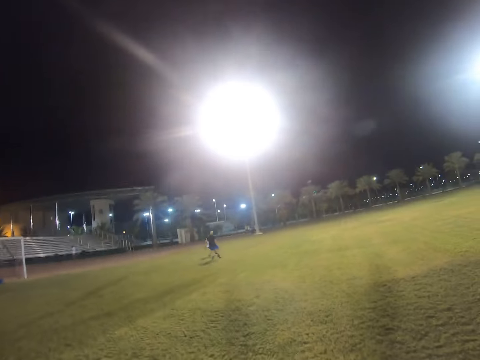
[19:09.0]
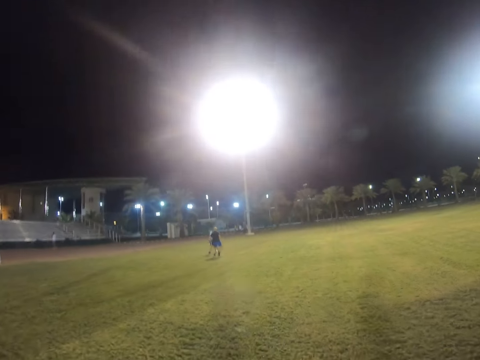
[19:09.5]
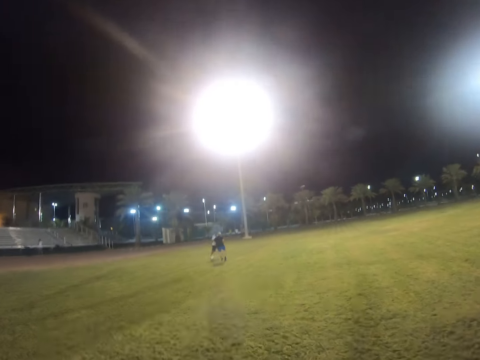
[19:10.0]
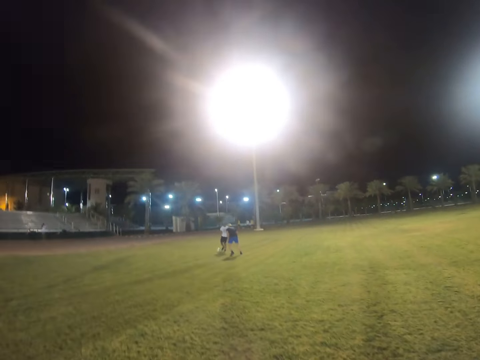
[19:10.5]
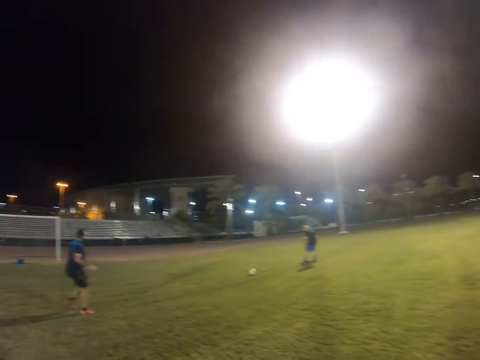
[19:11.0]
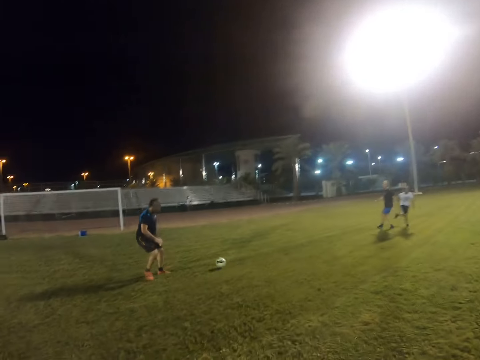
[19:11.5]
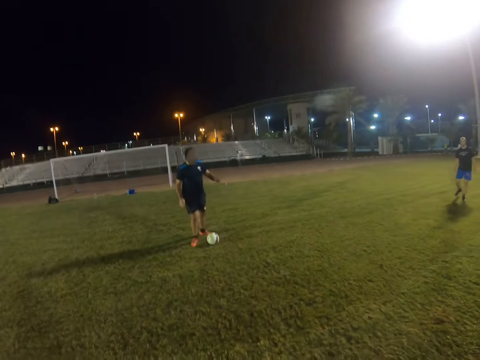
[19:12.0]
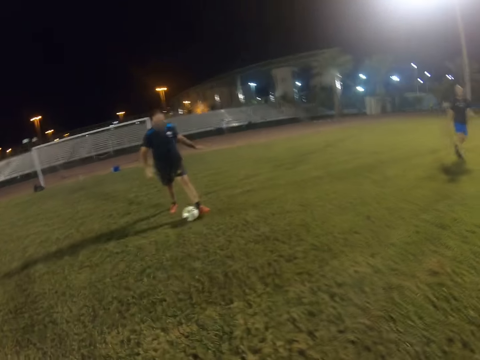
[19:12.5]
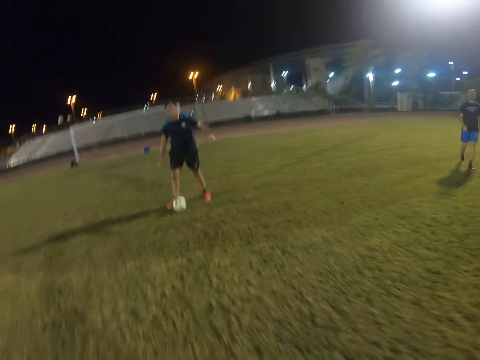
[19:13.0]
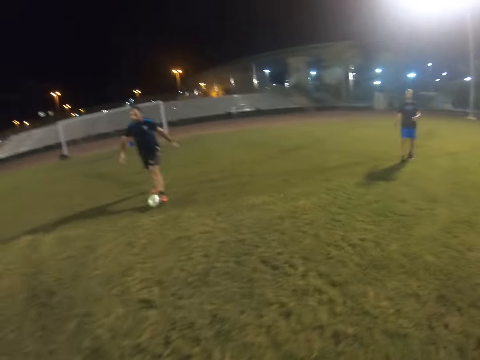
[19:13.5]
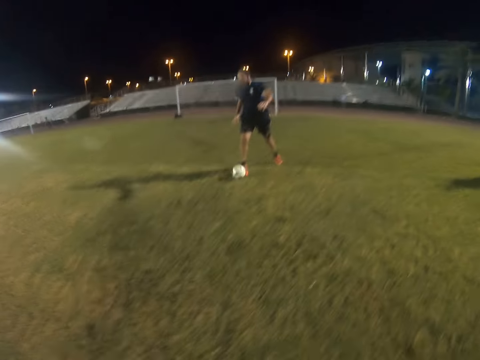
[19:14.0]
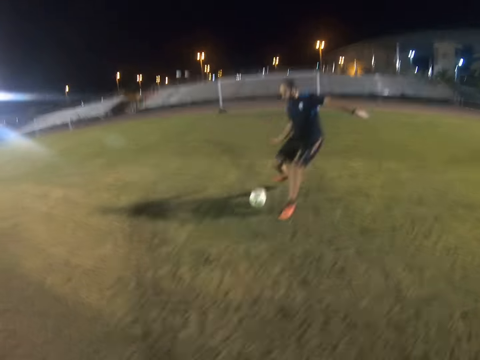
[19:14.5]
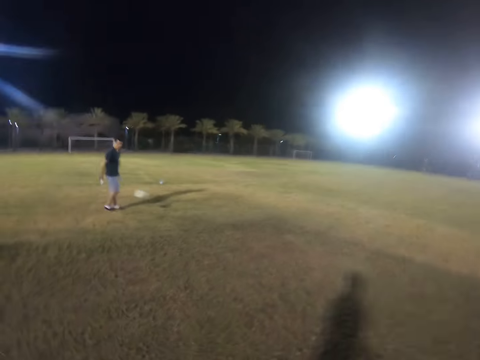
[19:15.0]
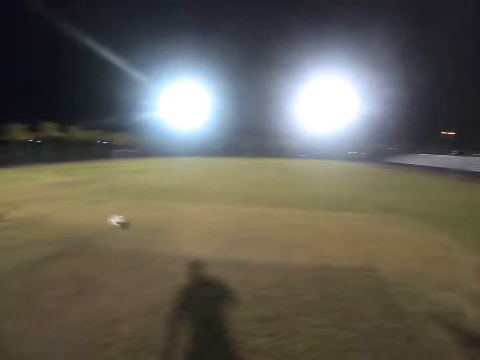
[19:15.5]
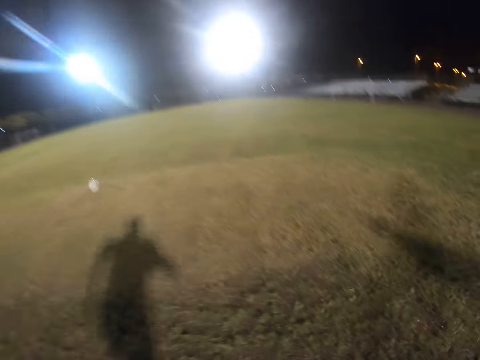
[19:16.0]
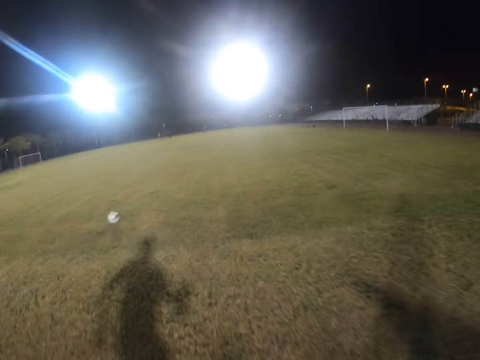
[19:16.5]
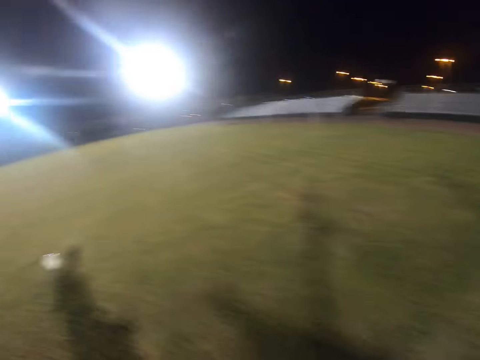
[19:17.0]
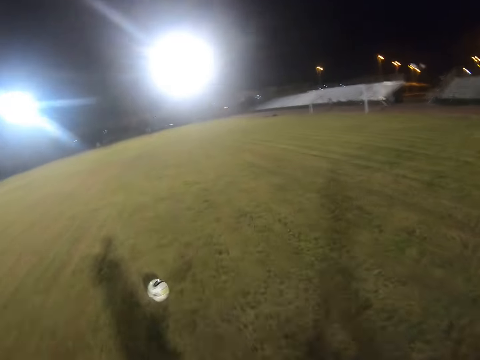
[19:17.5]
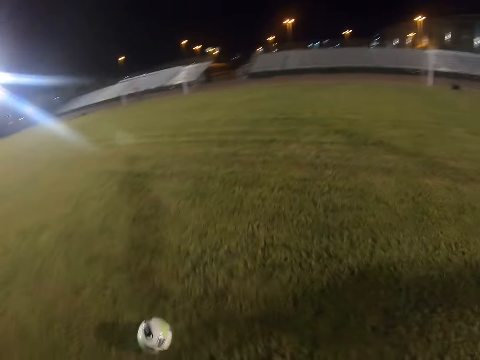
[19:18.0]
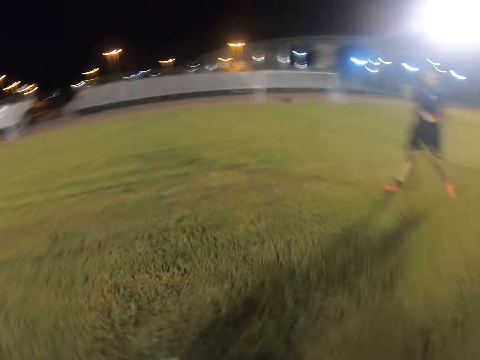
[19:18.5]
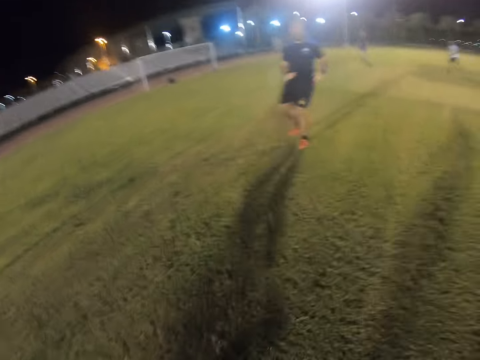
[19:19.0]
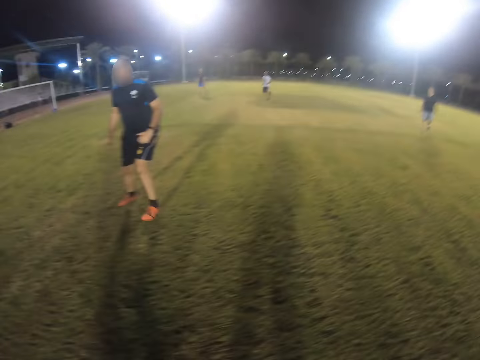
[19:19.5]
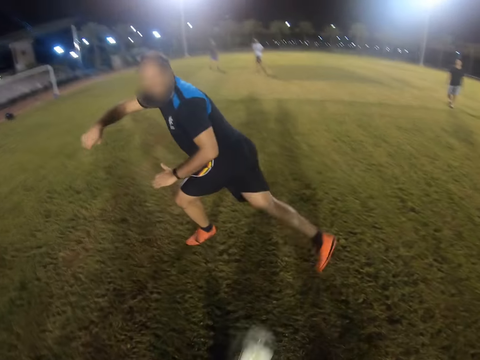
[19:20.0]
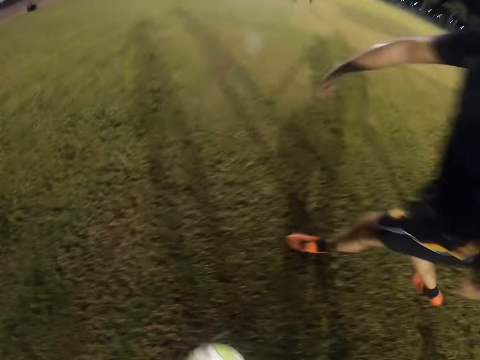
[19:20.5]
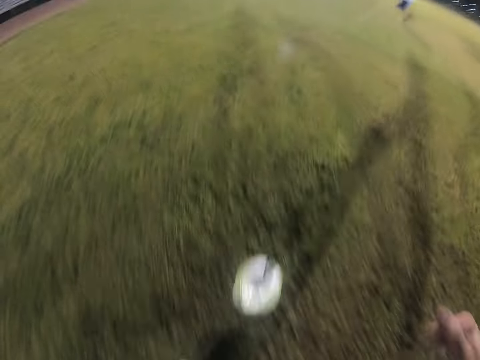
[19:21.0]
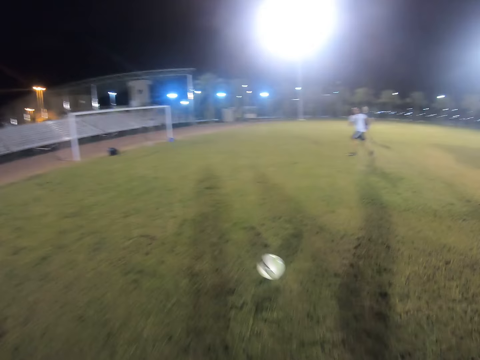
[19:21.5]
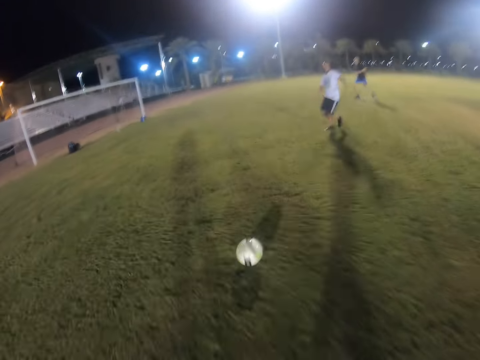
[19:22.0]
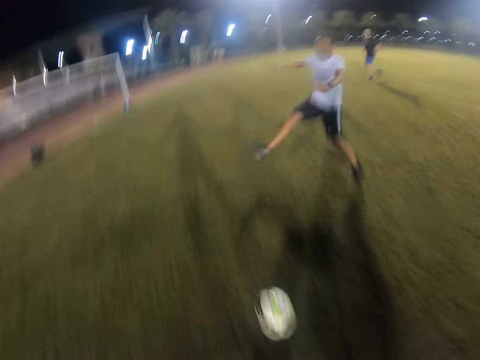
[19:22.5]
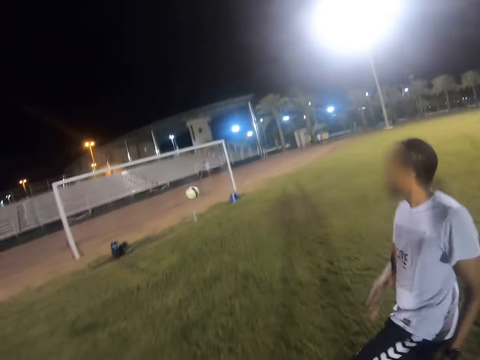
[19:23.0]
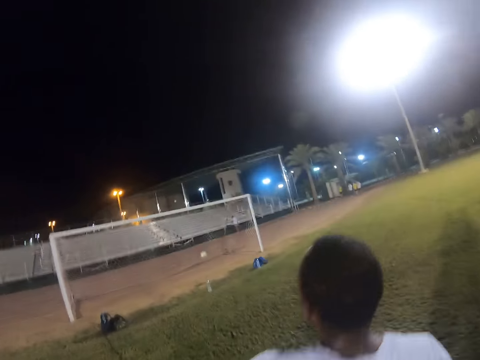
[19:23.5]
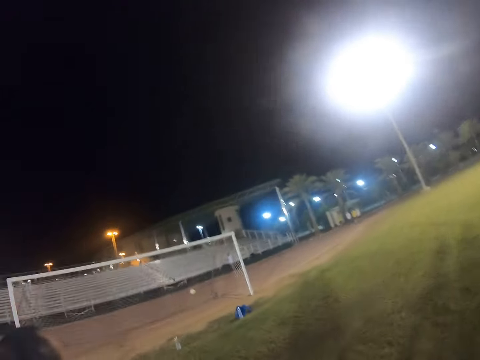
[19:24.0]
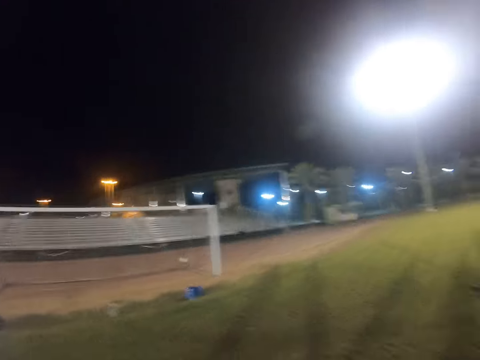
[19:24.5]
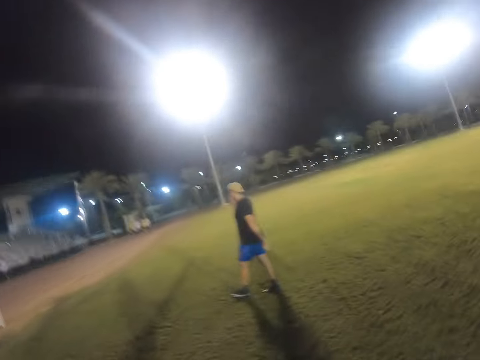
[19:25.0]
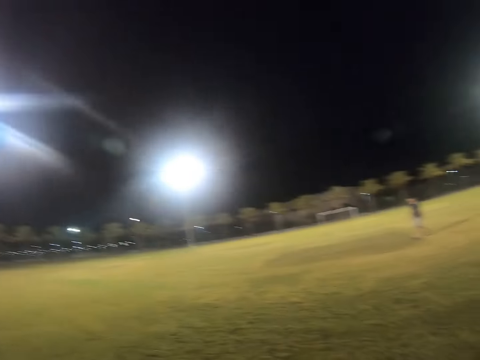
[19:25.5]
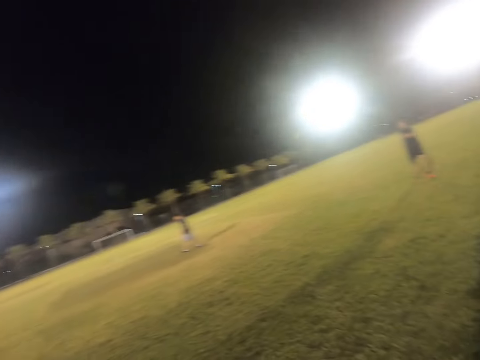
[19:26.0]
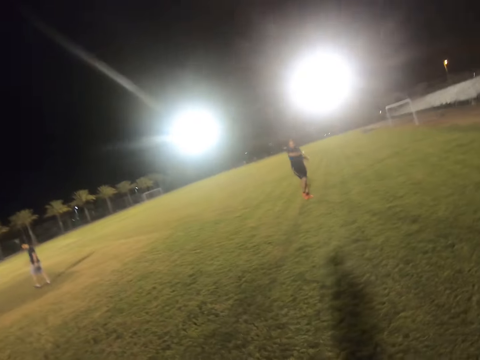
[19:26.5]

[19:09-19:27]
A man hits the ball. Someone kicks the ball. Another man hits the ball. The camera wearer runs after the ball. Someone kicks the ball. A person kicks the ball with the left leg. The camera wearer scores a goal. Someone kicks the ball to the keeper.

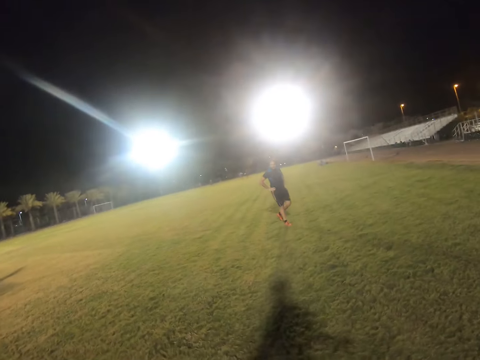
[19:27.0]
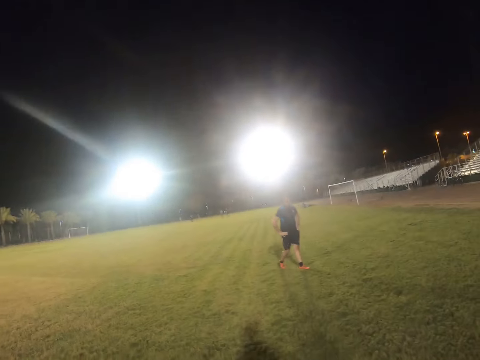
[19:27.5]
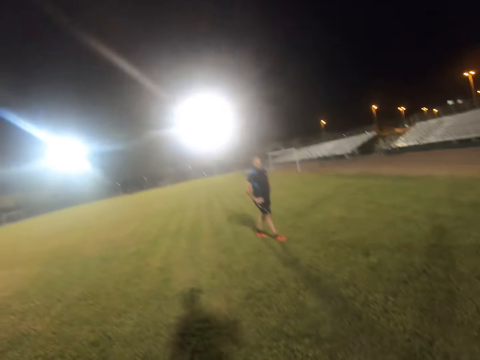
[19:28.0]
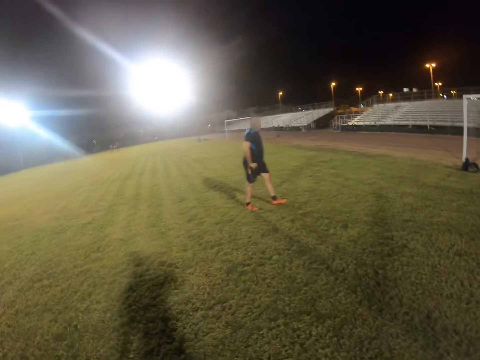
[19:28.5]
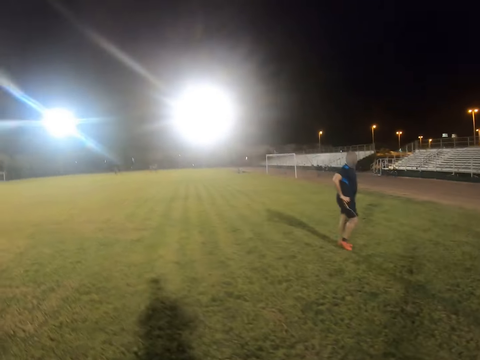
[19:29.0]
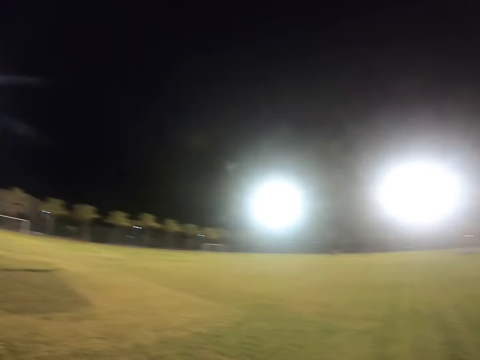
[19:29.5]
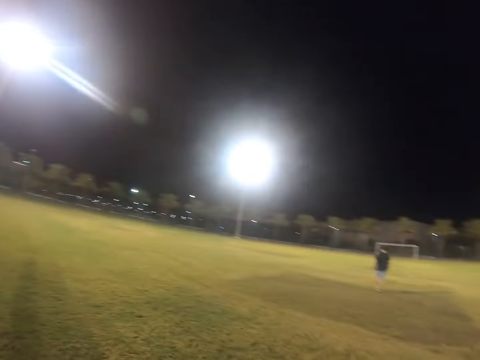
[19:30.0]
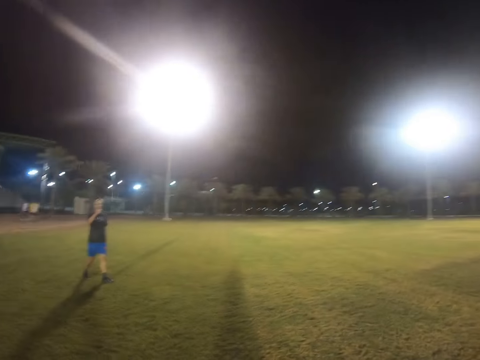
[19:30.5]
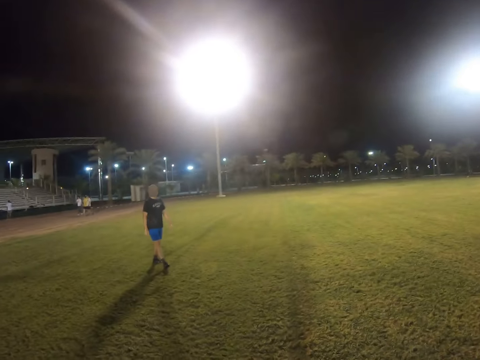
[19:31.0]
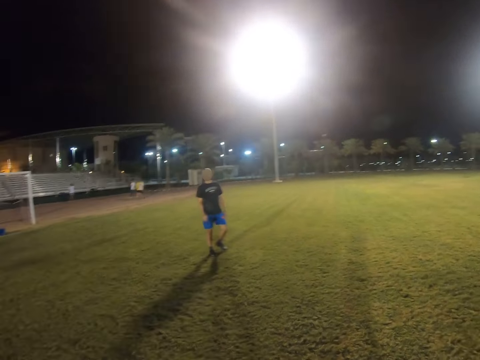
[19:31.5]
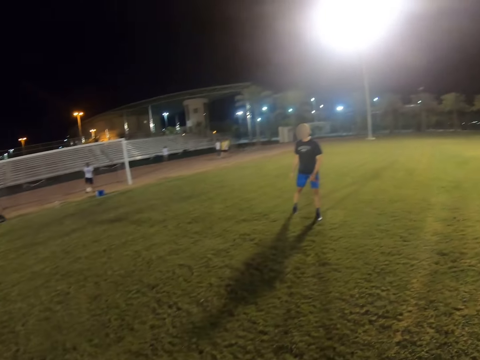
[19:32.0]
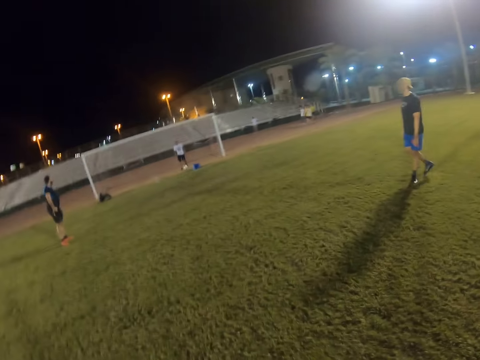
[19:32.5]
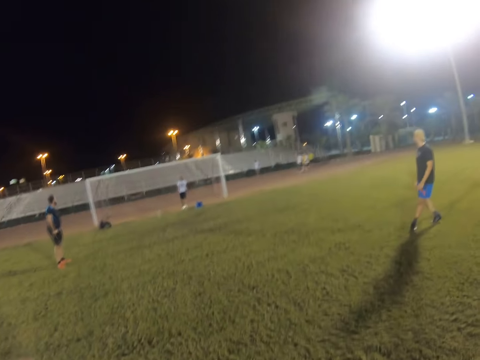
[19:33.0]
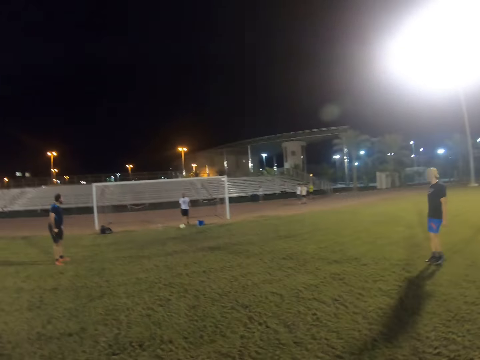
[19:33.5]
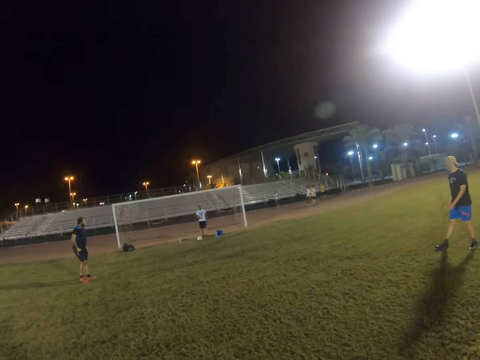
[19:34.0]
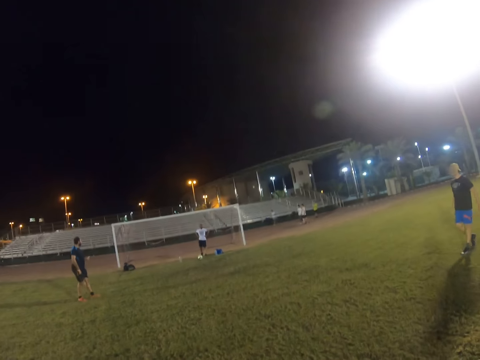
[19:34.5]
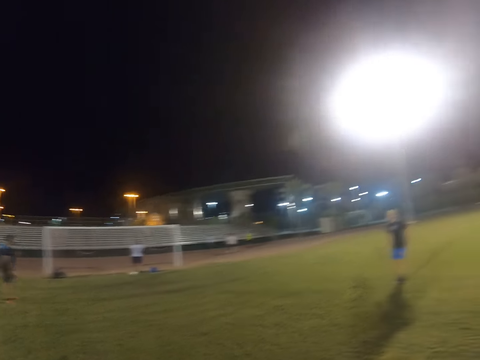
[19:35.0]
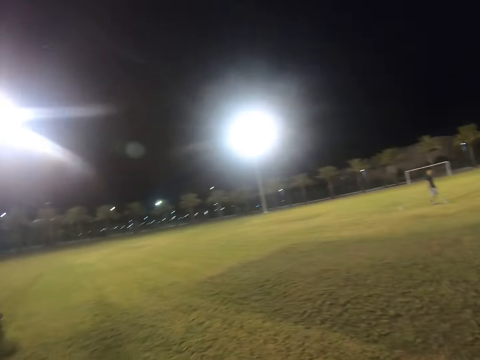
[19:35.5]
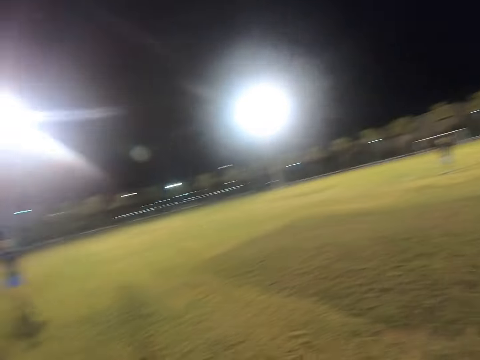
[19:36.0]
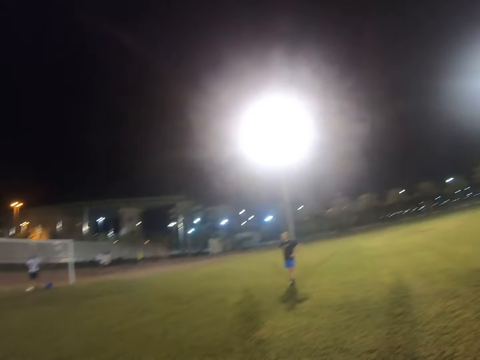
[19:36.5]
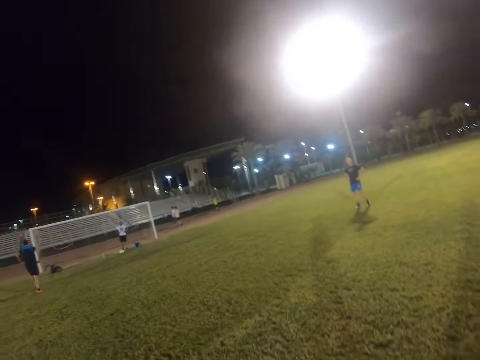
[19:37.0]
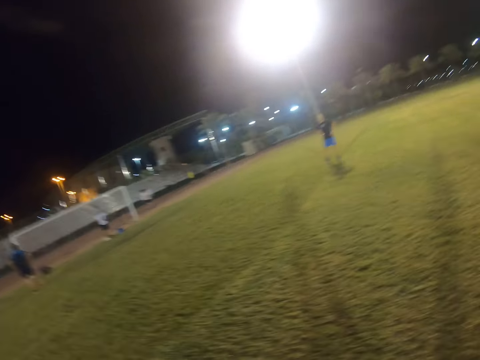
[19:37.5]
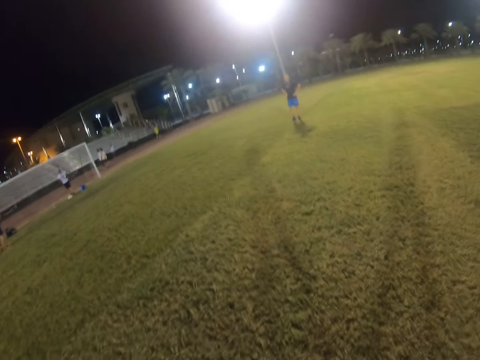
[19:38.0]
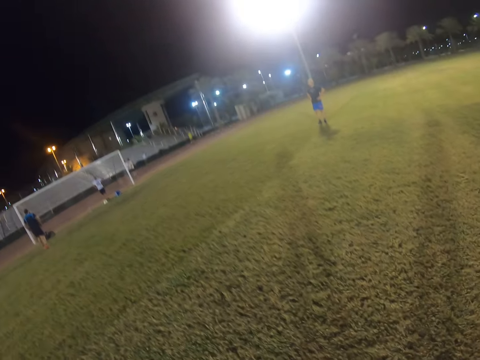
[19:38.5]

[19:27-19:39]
A man walks in the field. The camera wearer walks in the field. Another man walks in the field.
